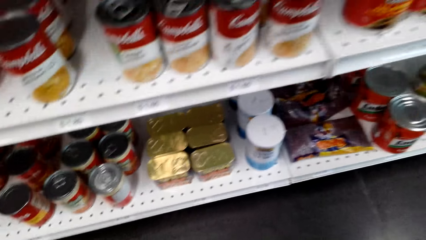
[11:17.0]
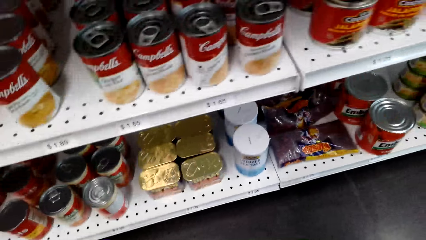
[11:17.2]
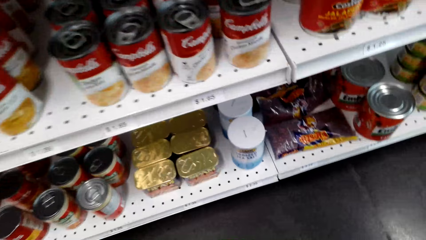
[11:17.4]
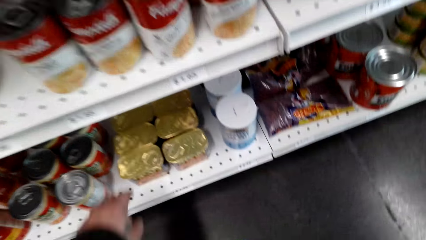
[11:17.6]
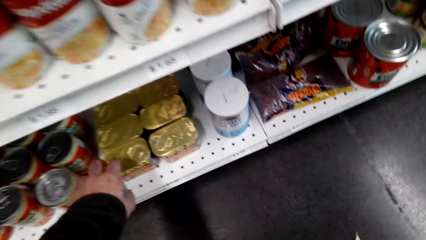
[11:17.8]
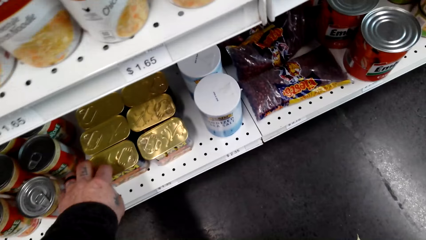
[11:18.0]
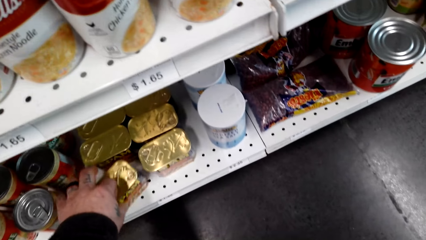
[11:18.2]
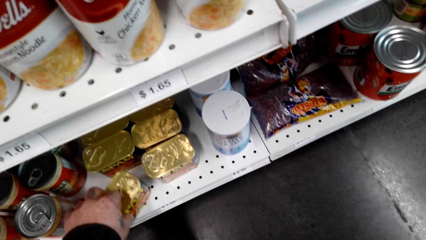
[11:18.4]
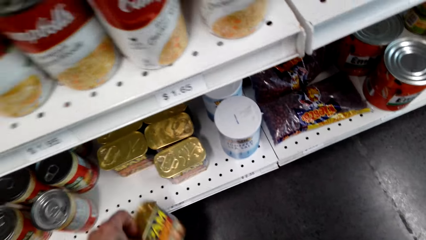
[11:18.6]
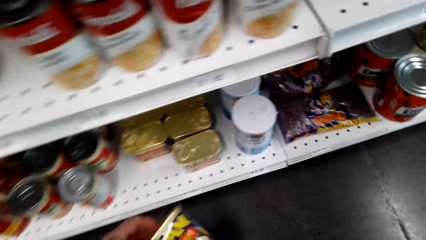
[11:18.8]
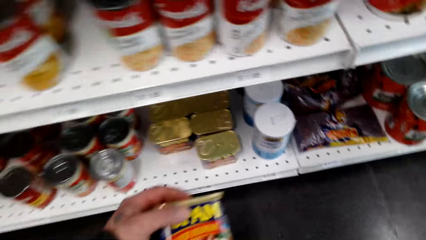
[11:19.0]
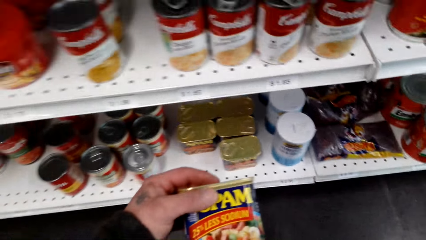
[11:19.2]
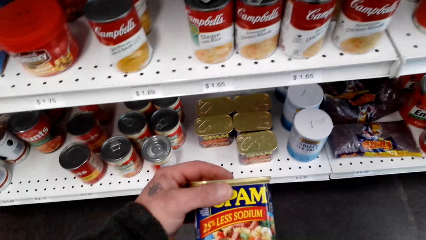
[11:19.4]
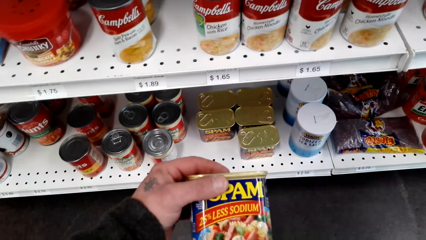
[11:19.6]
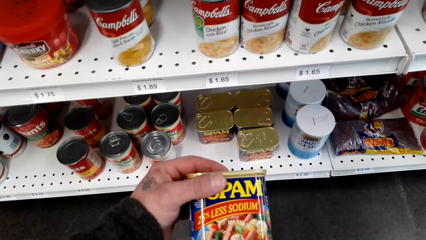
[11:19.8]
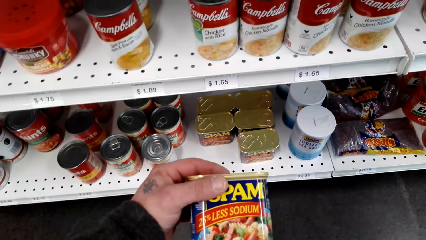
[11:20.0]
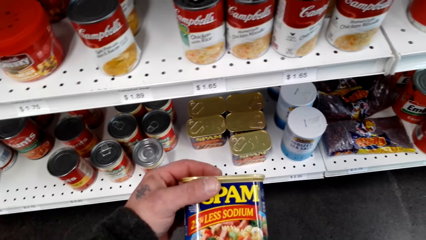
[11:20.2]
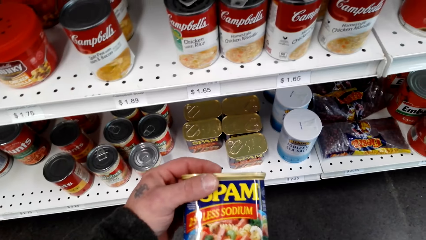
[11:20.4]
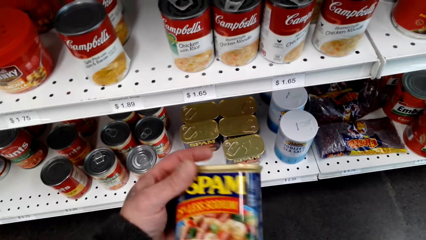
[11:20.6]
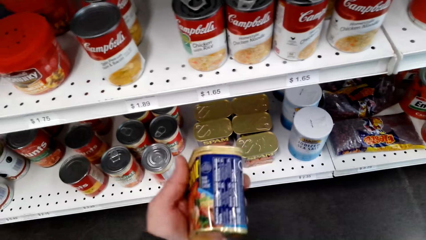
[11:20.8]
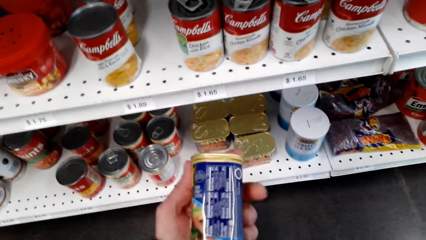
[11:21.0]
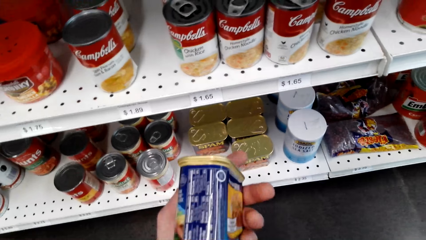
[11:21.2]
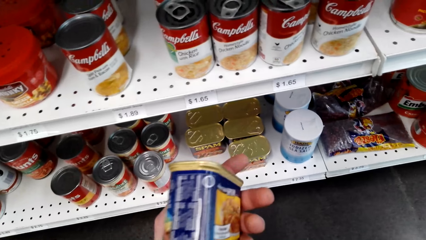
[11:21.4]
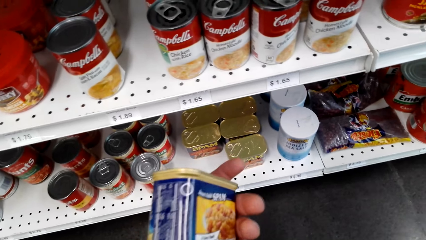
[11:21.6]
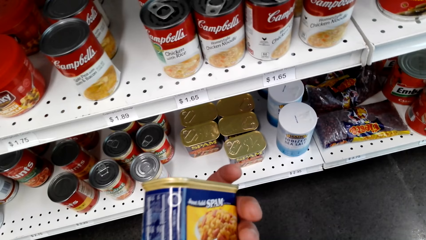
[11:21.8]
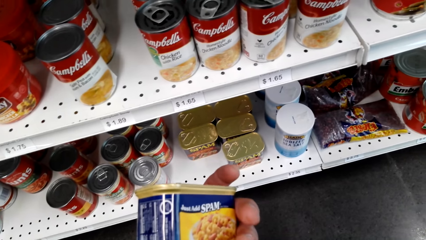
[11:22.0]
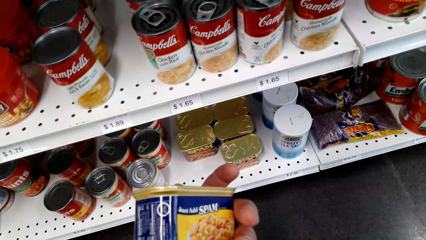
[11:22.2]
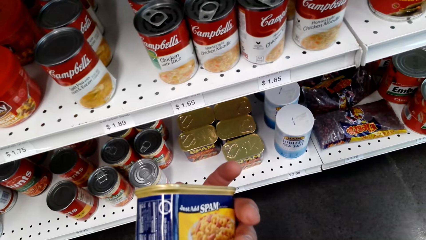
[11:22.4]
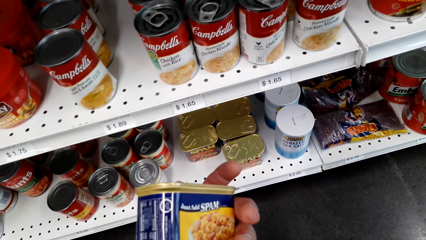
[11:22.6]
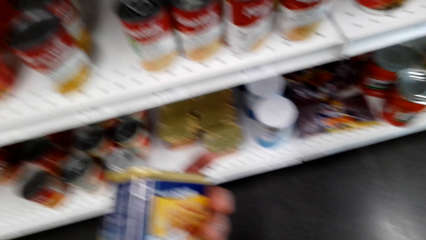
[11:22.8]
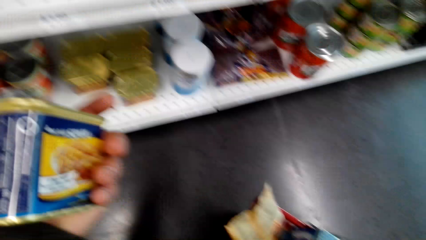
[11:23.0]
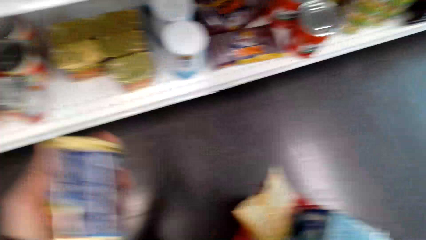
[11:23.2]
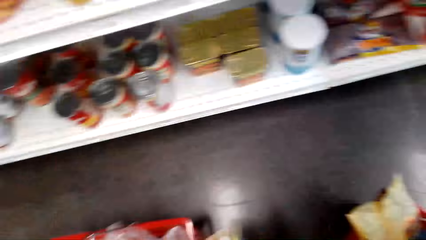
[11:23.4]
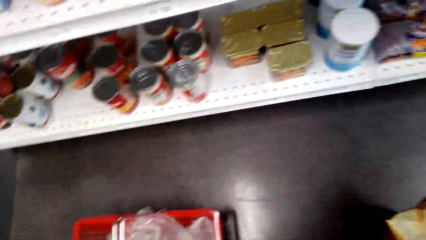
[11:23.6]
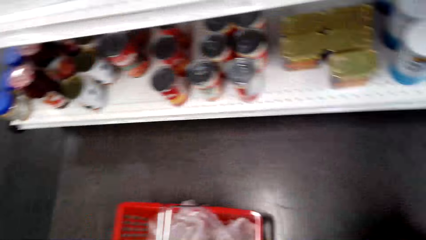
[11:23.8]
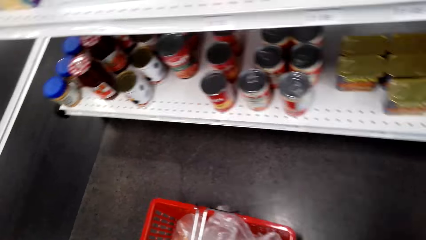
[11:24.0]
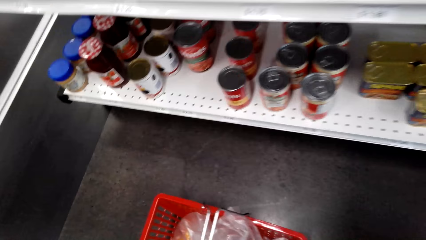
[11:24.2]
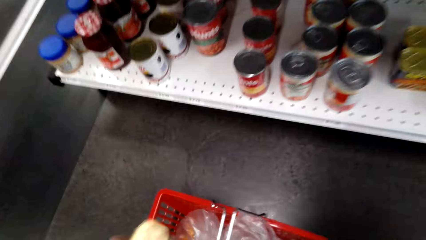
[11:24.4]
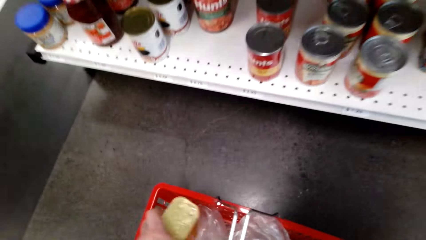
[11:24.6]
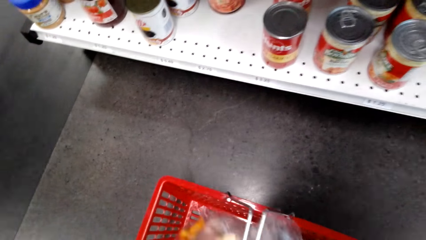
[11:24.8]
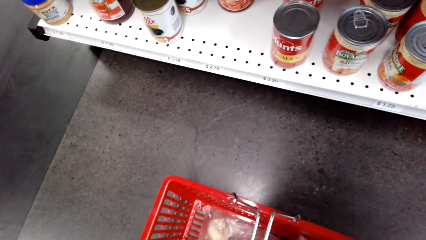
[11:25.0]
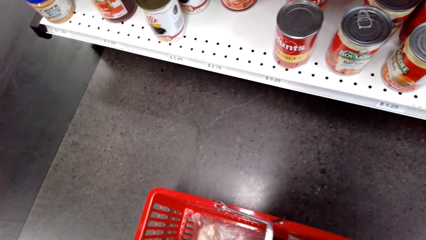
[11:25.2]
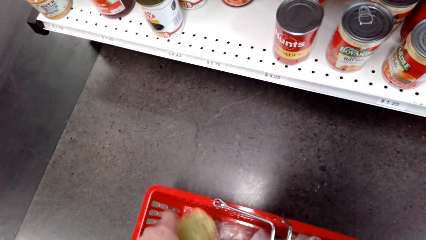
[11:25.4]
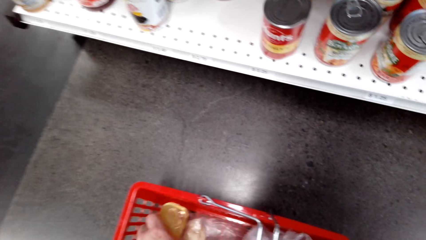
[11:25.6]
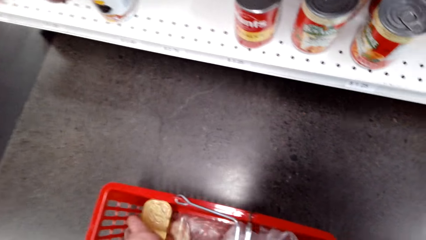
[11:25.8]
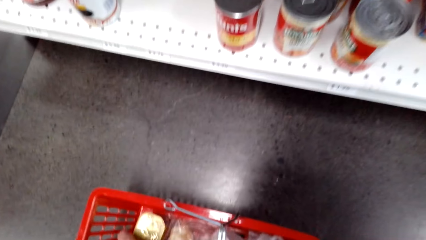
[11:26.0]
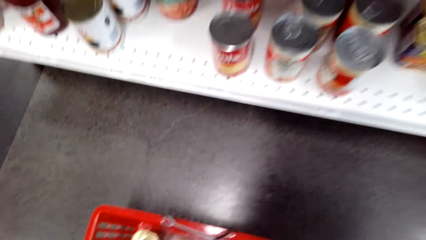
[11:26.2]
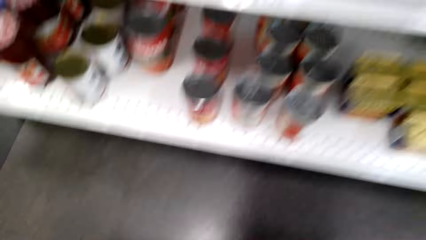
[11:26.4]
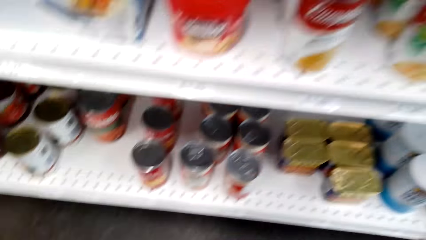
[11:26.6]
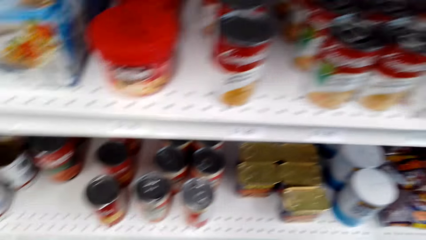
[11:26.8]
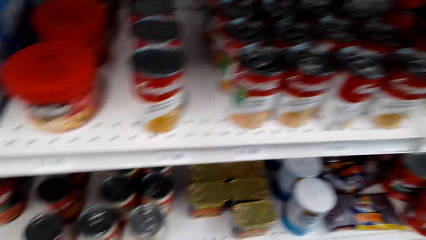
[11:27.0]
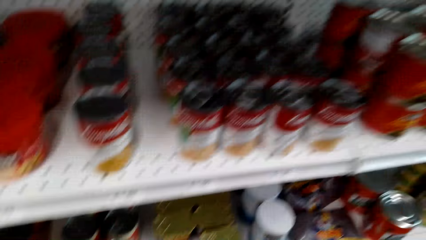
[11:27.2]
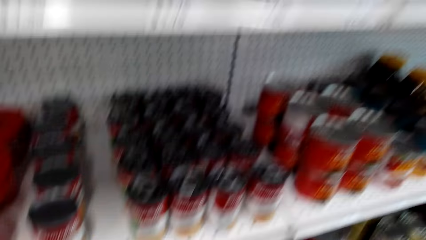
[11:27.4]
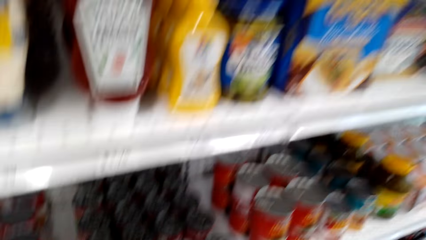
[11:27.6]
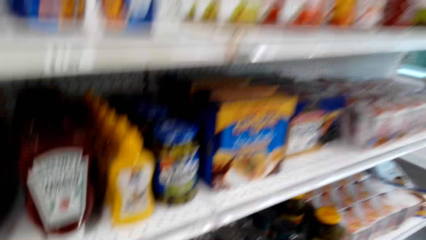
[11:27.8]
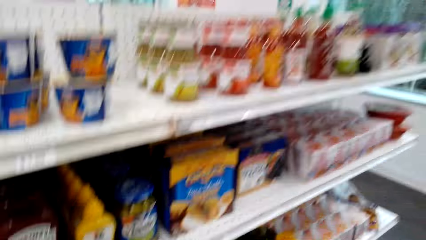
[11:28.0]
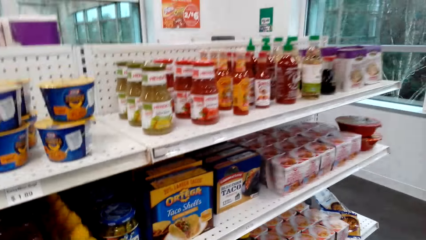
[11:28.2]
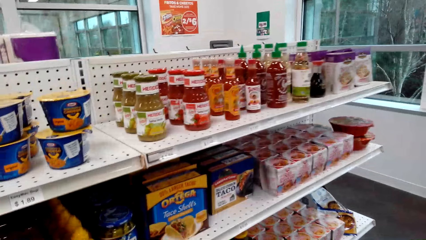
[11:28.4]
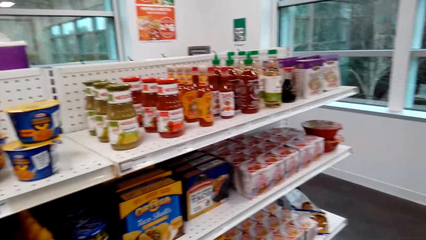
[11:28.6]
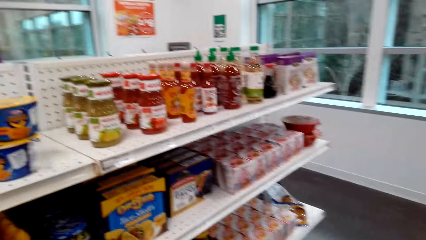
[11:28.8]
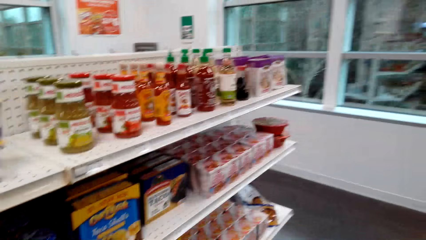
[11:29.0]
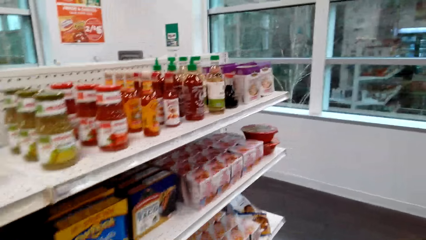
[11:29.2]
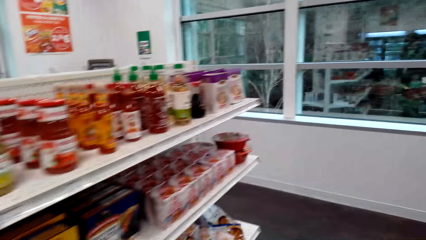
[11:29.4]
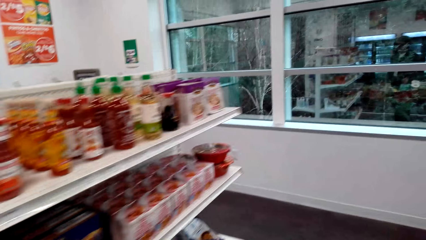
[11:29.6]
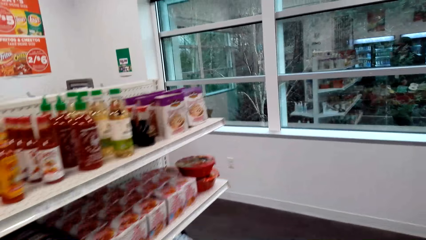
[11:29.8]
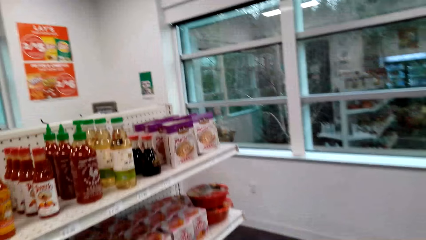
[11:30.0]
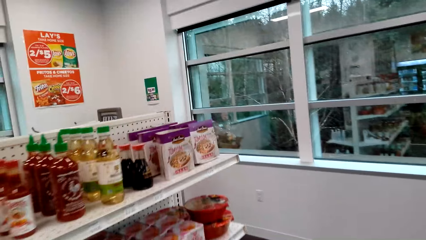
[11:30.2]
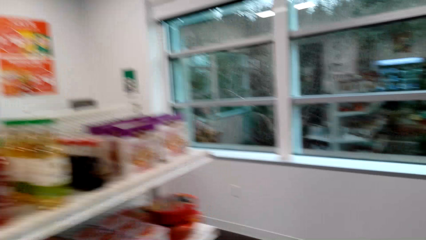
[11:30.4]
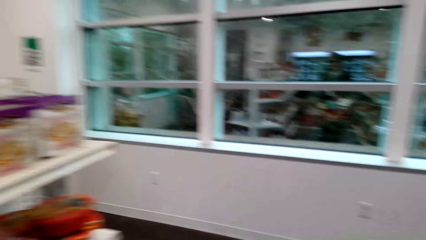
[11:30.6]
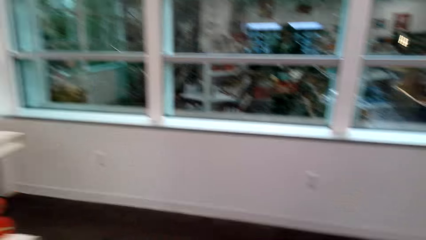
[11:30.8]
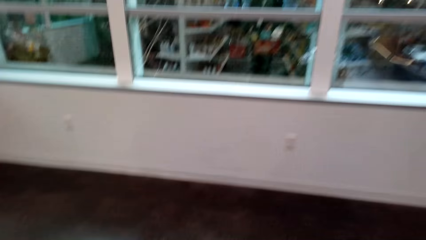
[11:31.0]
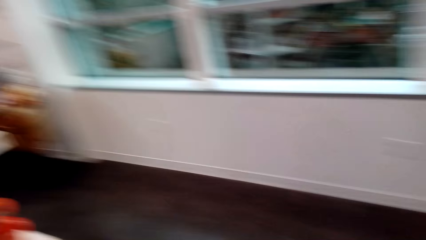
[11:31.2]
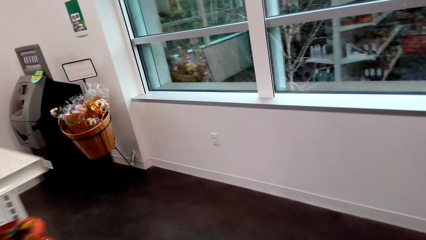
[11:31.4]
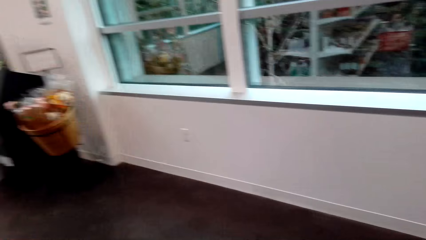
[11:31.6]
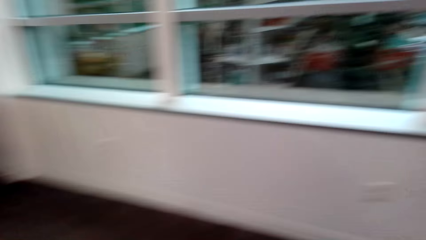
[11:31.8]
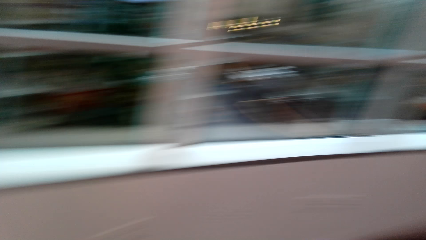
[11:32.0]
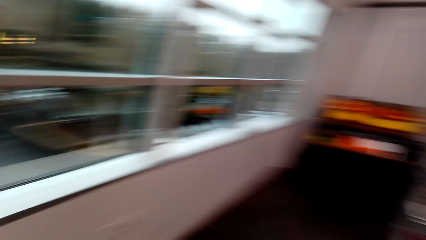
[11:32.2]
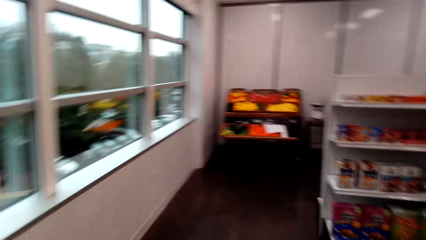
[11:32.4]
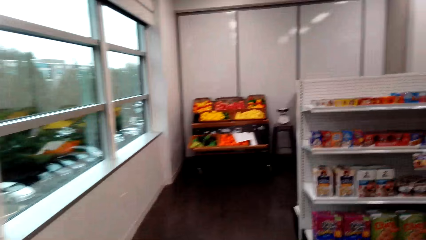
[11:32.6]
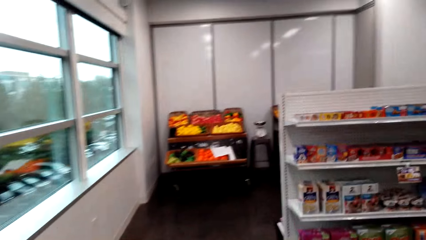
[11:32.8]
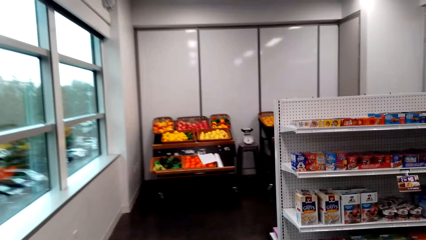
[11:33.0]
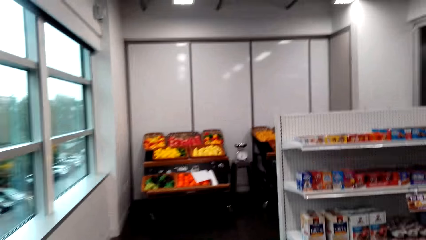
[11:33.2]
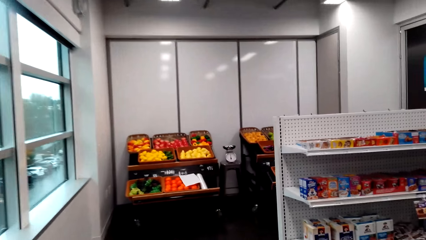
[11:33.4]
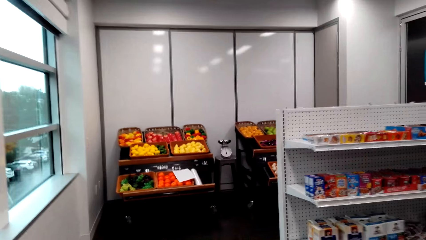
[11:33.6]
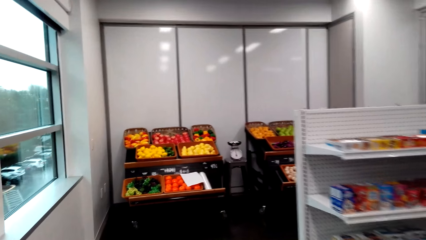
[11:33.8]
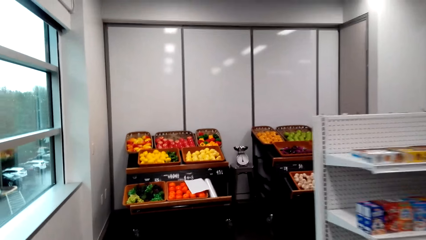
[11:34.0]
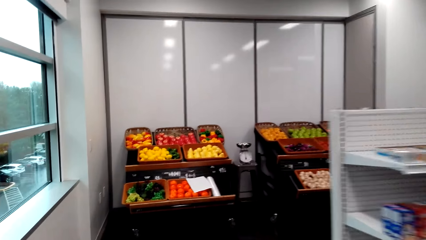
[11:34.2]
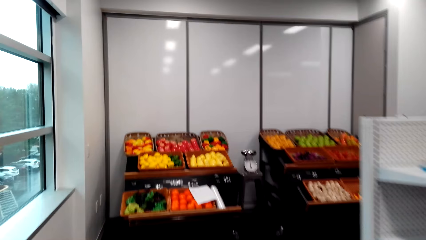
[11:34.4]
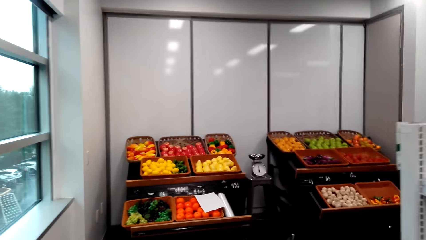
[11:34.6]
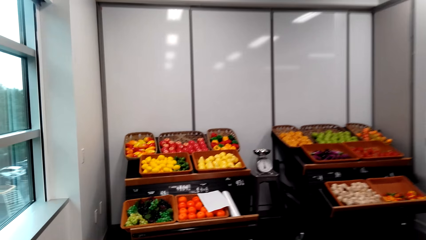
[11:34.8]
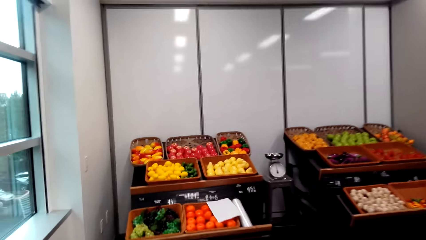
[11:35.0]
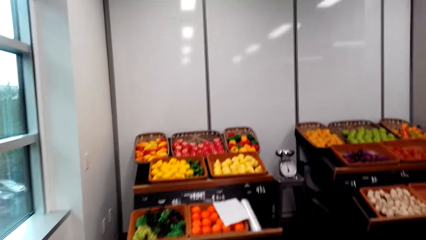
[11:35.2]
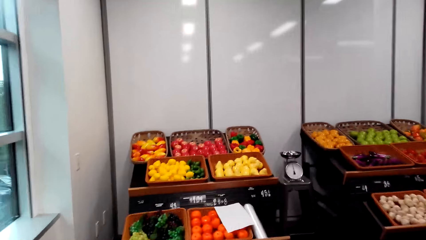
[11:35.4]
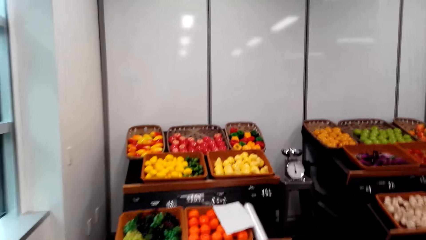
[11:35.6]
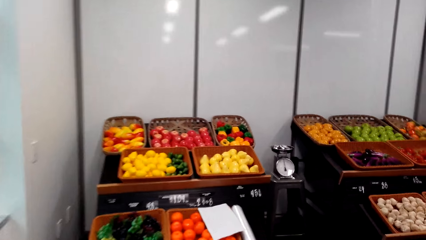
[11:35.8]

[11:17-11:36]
The camera wearer picks up a can. They look at the can. They put the tin of spam in the tray. They look around. They walk around.
